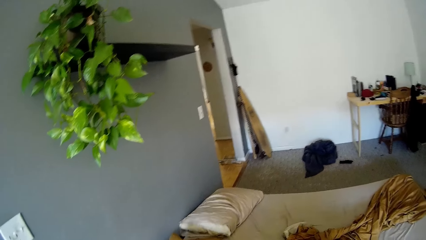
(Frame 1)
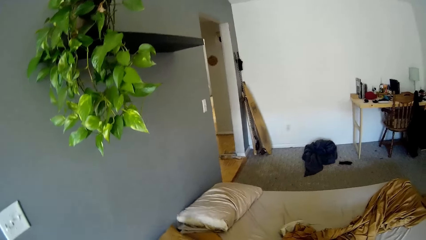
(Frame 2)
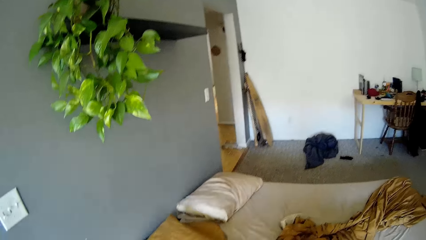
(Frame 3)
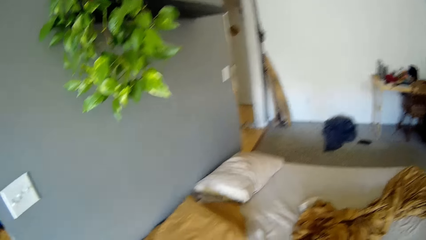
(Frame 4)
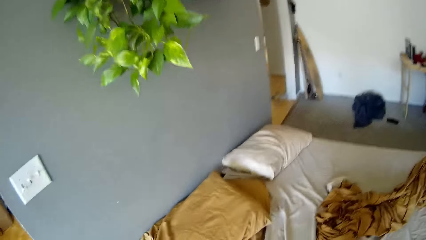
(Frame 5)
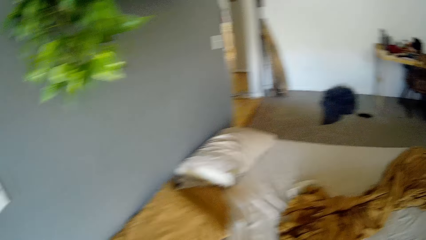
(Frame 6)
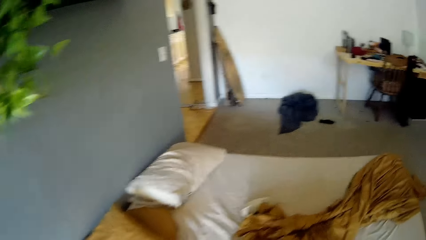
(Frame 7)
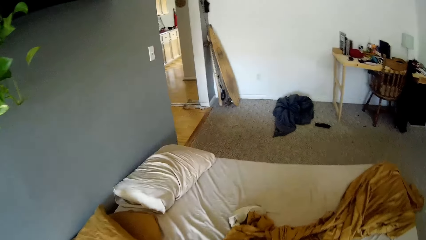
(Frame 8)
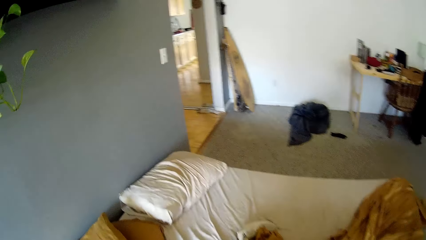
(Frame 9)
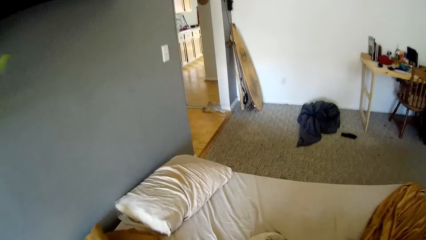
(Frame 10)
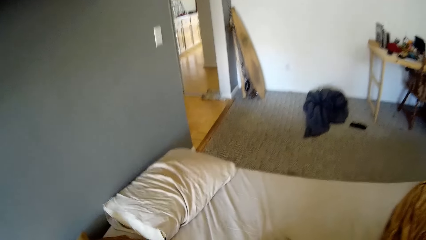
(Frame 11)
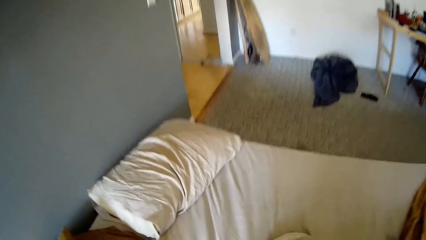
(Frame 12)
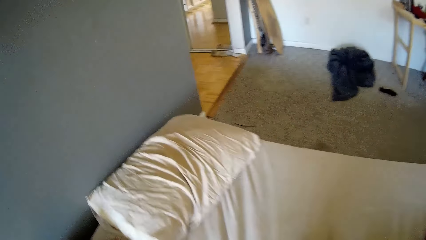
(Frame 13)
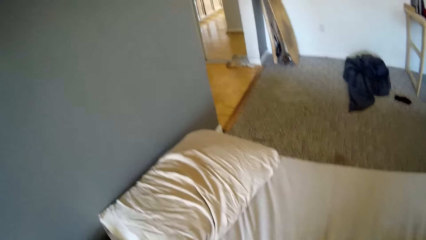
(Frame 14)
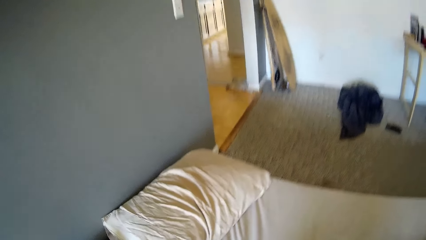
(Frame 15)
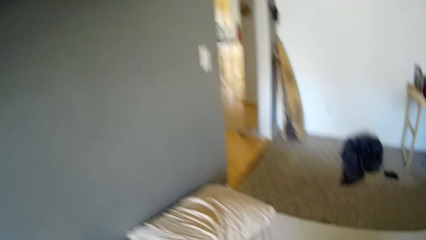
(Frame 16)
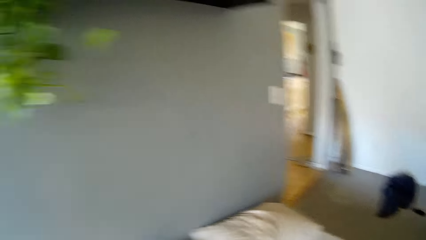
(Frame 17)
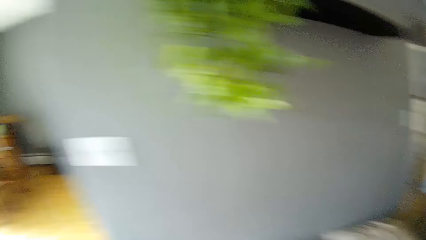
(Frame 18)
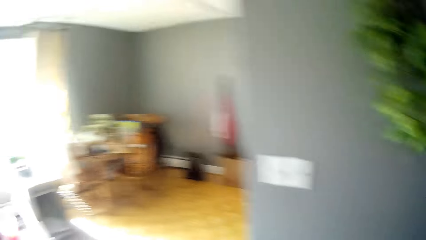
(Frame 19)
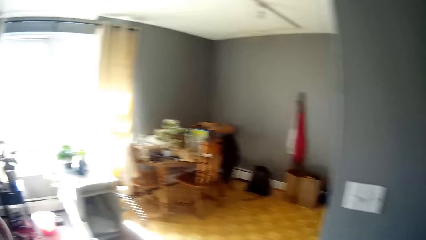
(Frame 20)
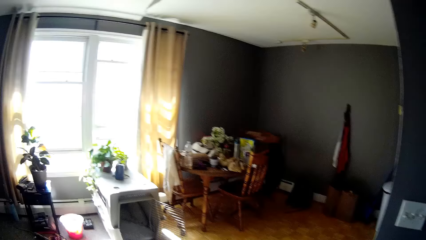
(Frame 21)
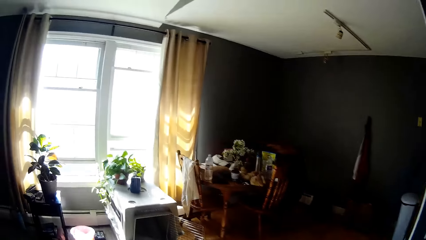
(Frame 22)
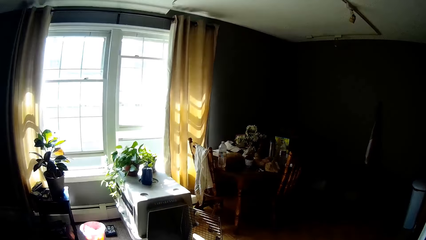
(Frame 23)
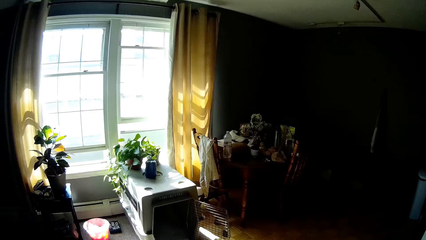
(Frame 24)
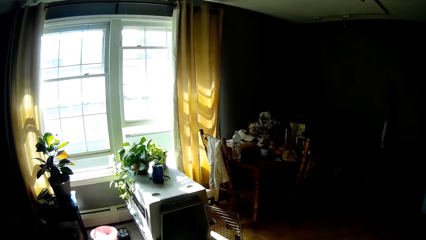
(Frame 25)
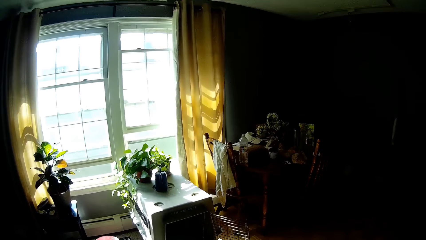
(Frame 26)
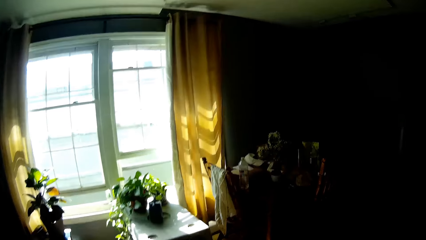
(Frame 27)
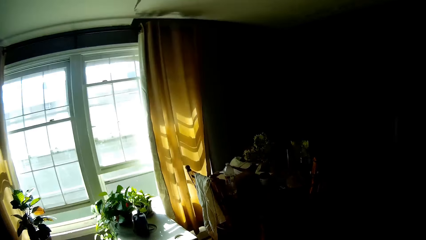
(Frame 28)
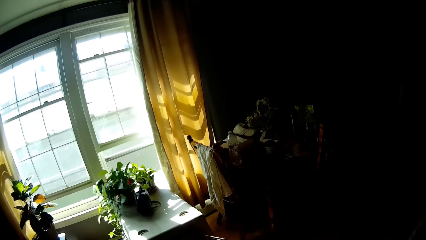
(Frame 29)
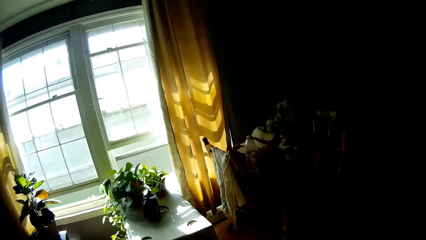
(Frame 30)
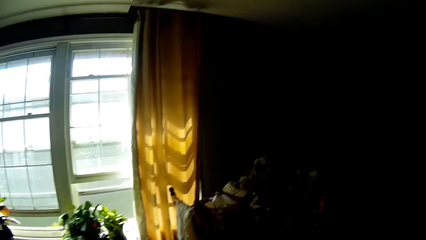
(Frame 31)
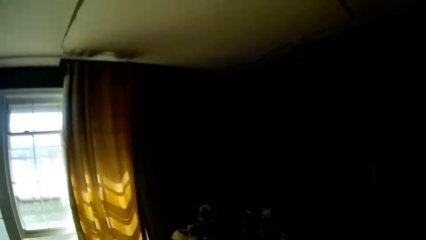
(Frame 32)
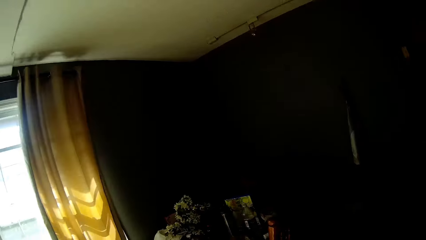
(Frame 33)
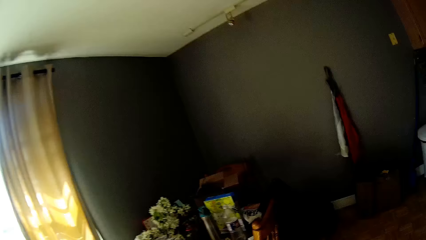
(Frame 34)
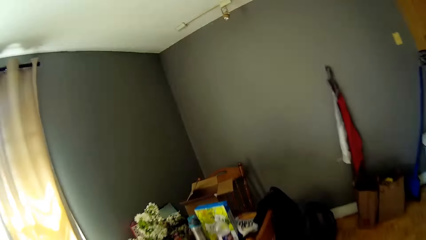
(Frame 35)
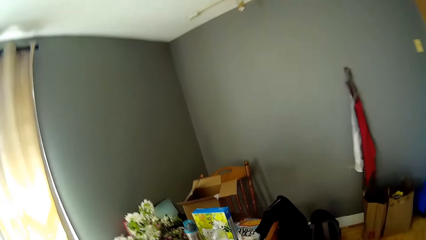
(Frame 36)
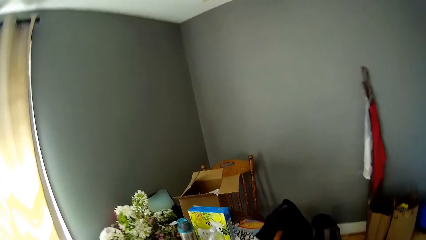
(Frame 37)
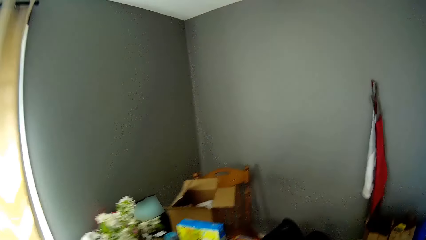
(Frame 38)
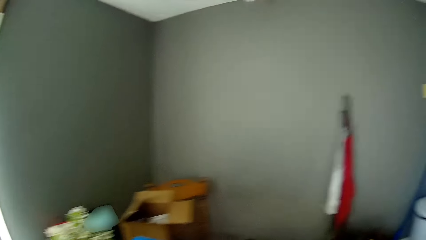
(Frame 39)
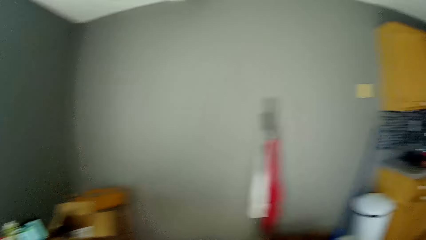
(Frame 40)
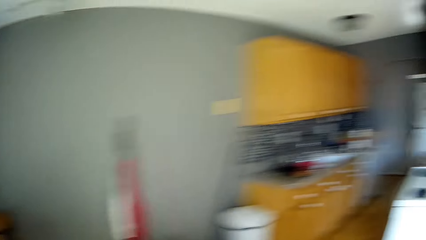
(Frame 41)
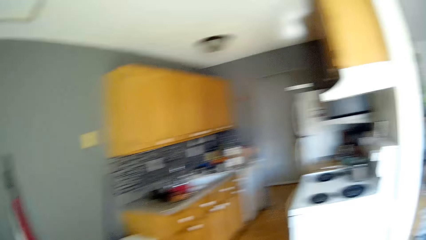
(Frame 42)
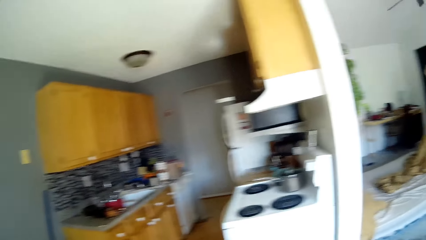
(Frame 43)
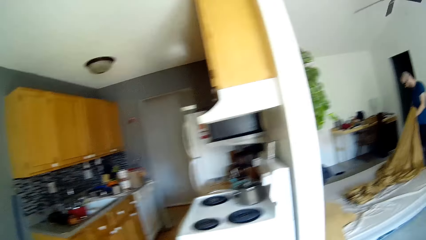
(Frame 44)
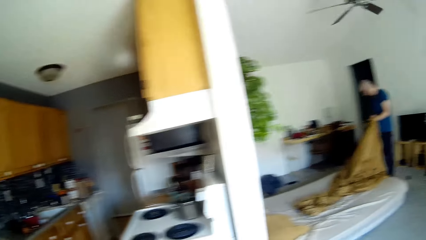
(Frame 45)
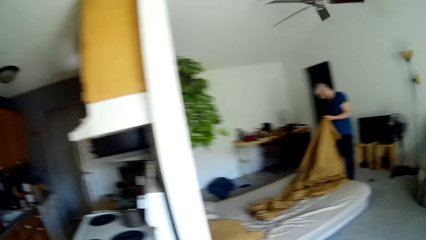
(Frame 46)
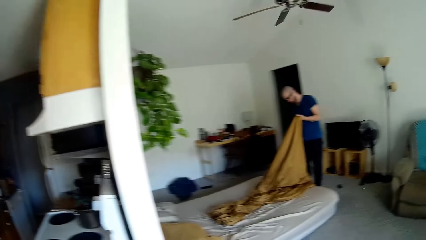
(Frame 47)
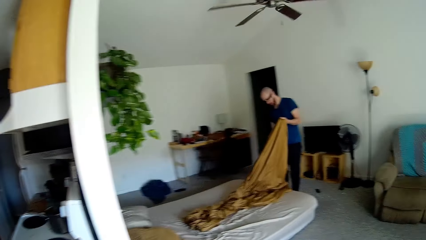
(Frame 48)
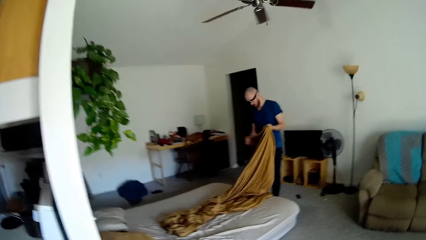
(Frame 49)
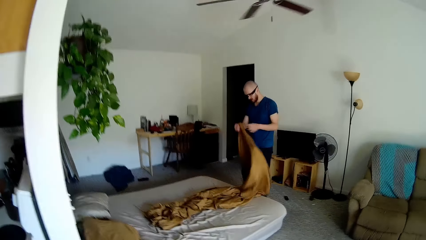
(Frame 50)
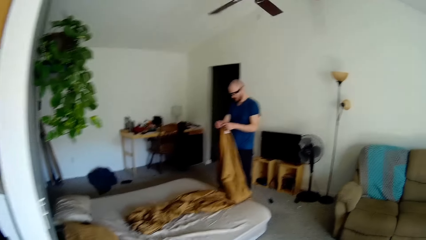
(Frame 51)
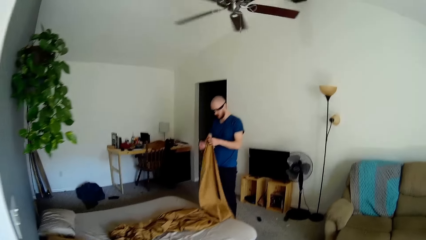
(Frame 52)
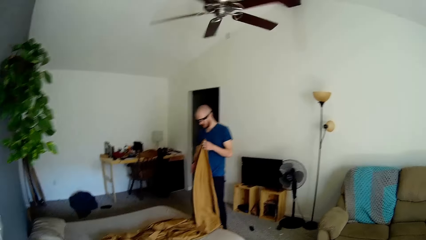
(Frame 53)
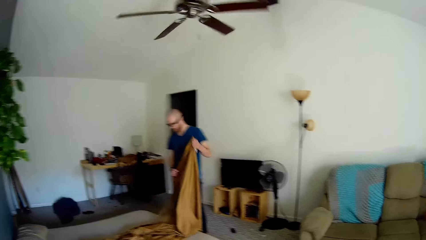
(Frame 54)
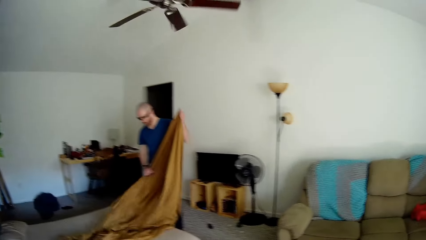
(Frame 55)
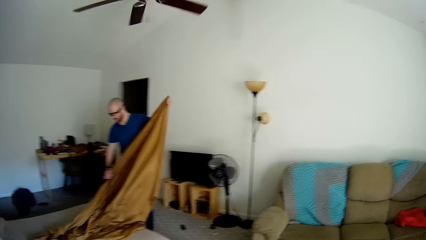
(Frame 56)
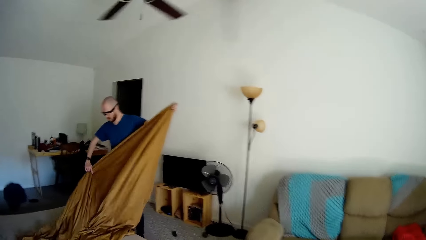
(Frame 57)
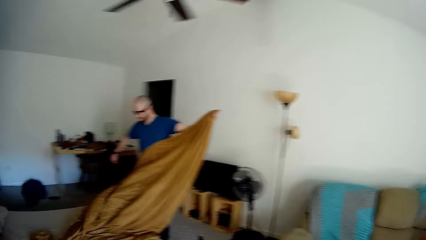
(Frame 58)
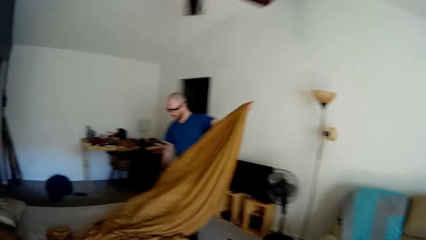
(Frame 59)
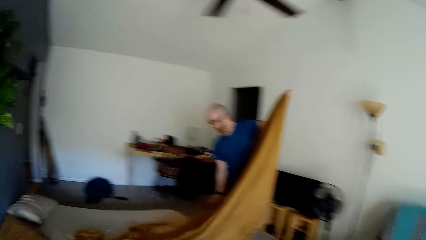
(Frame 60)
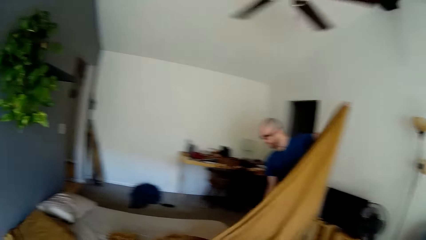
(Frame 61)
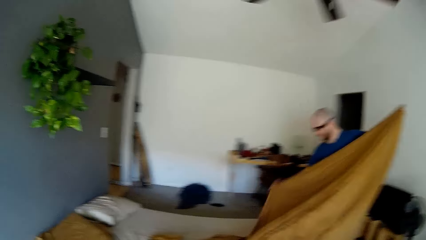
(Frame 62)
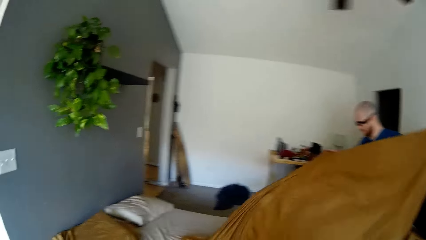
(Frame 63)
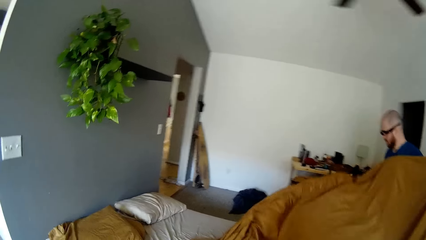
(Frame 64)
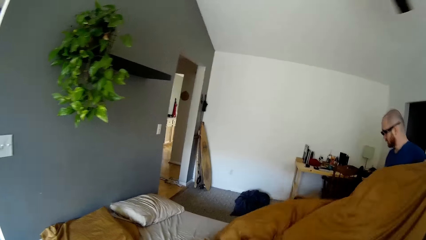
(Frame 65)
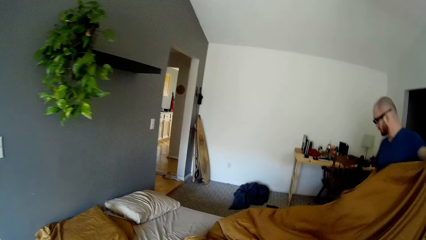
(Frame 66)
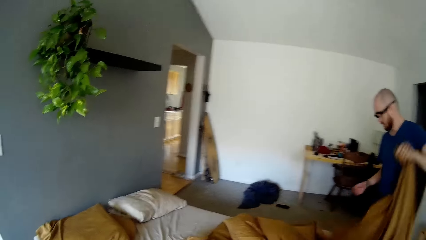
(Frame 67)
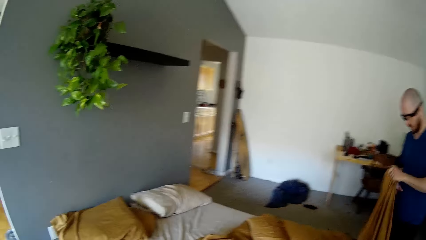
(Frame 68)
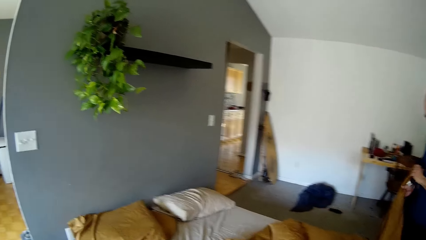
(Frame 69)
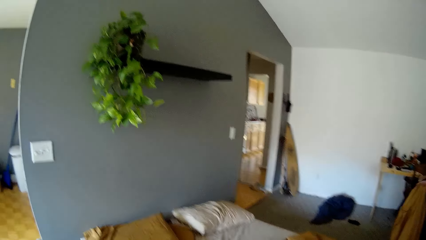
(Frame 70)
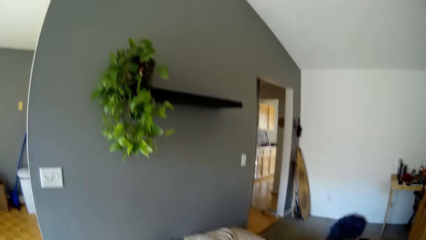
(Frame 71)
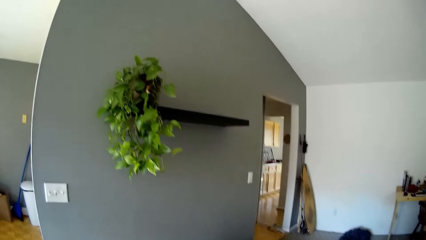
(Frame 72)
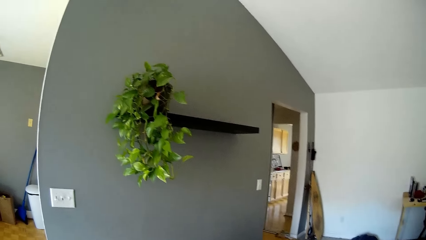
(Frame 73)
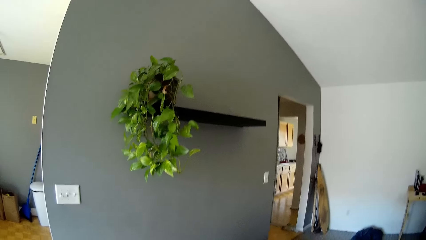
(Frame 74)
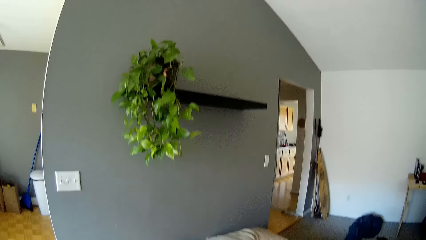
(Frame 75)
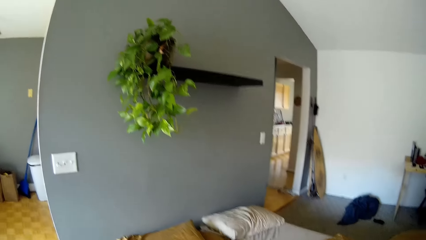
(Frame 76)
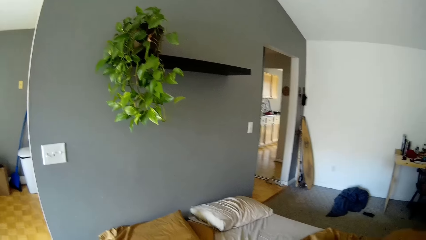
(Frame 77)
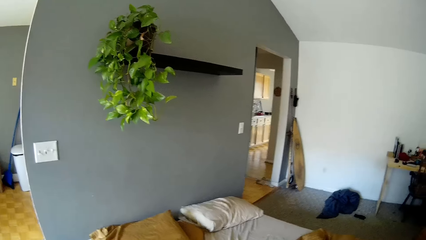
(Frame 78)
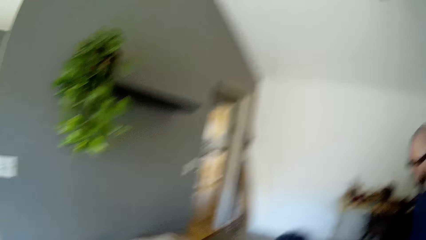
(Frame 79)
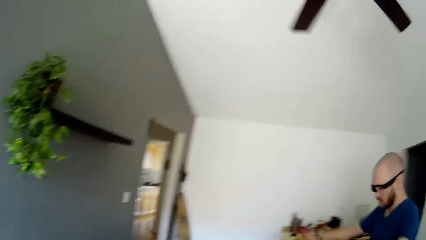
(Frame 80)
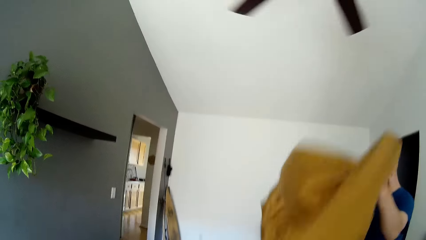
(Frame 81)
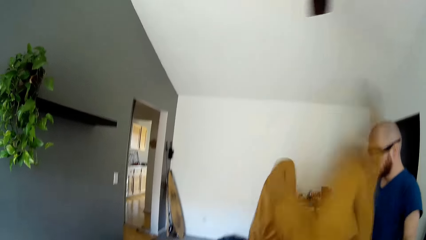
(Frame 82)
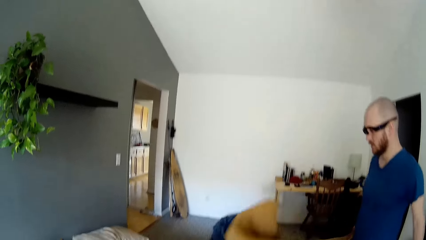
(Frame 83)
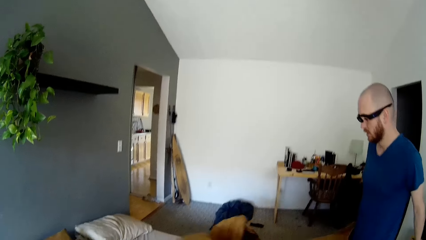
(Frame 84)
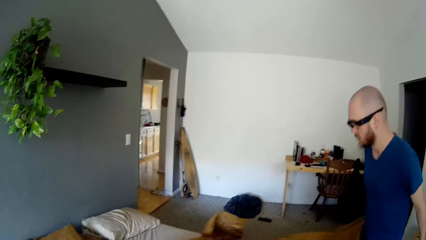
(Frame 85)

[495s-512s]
The camera wearer walks around. A man folds the bedsheet with both hands and holds the bedsheet with both hands.
